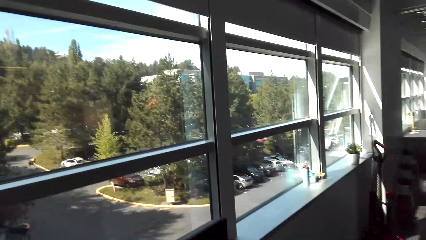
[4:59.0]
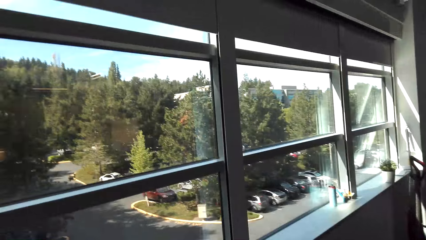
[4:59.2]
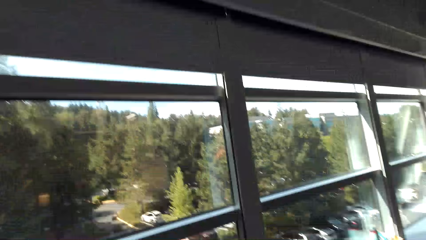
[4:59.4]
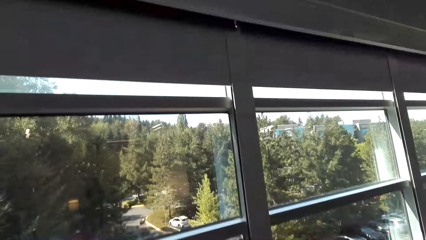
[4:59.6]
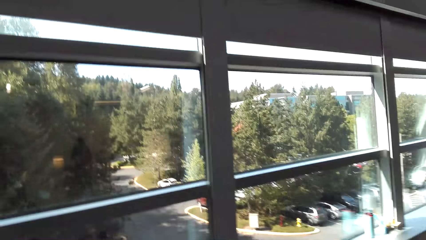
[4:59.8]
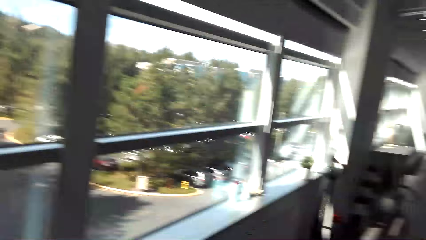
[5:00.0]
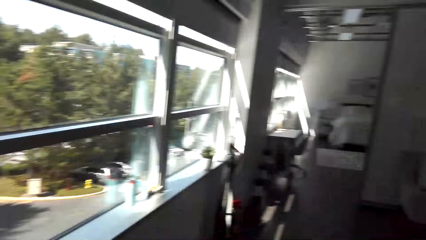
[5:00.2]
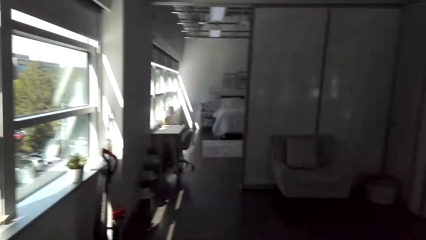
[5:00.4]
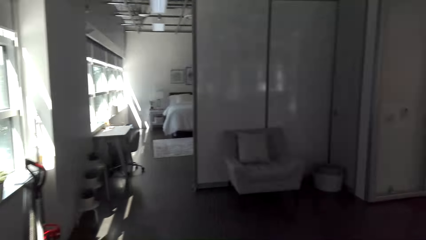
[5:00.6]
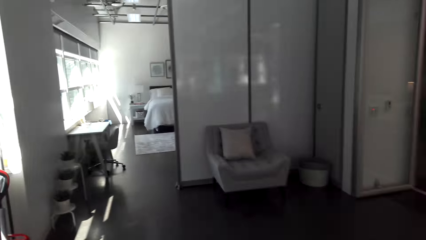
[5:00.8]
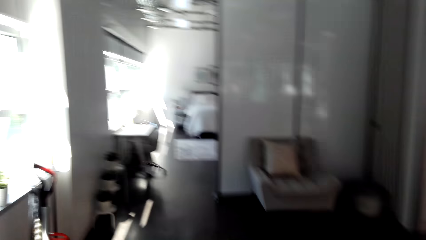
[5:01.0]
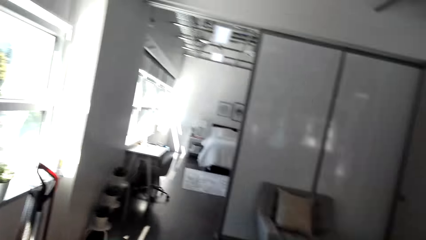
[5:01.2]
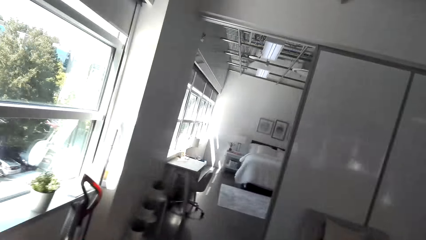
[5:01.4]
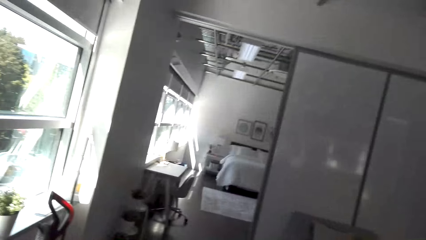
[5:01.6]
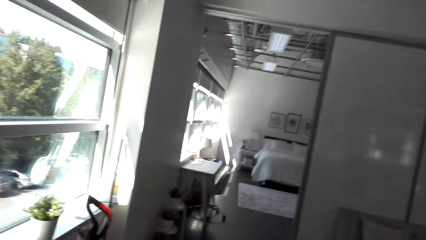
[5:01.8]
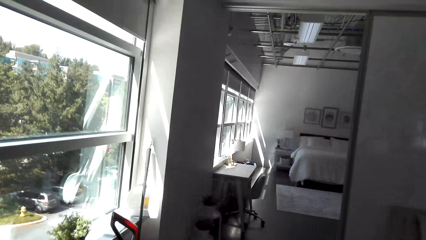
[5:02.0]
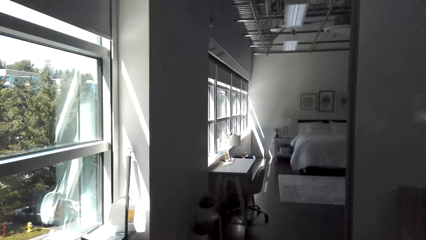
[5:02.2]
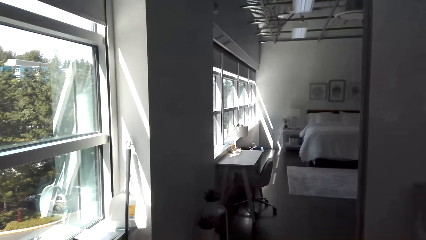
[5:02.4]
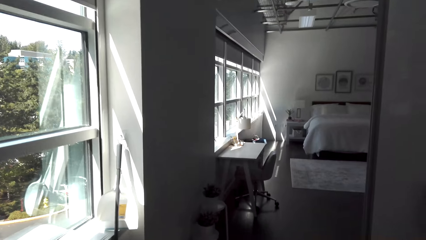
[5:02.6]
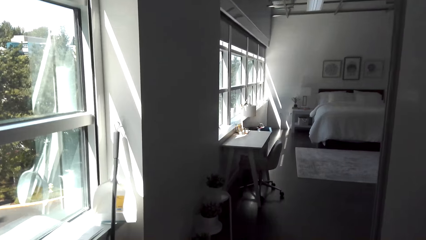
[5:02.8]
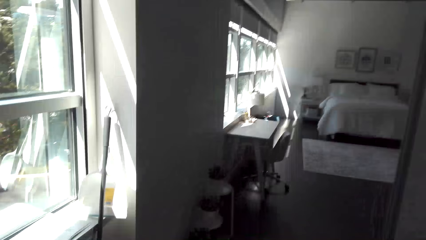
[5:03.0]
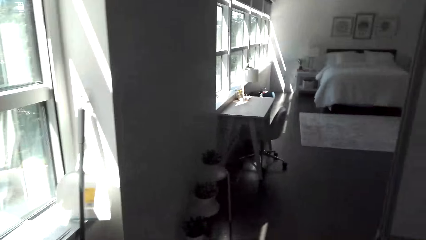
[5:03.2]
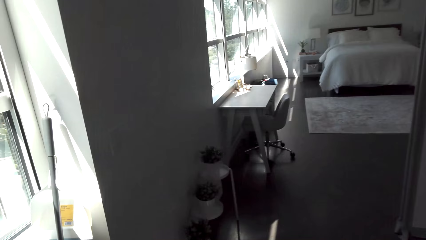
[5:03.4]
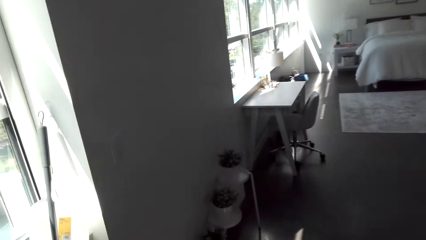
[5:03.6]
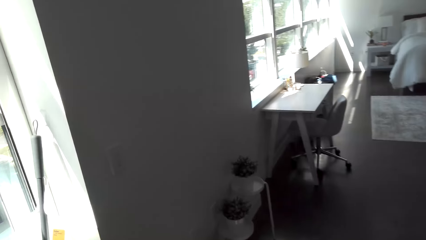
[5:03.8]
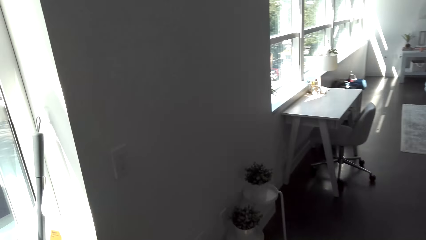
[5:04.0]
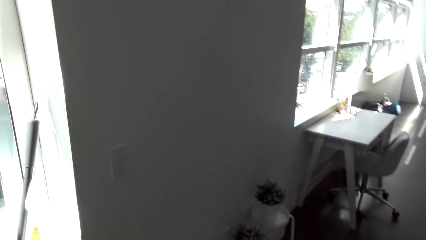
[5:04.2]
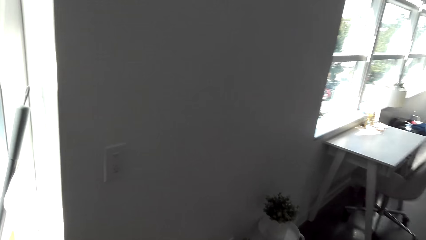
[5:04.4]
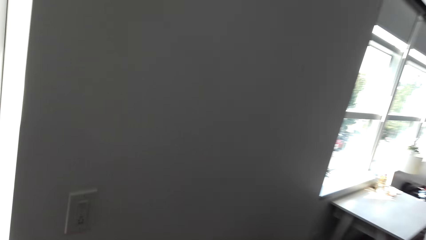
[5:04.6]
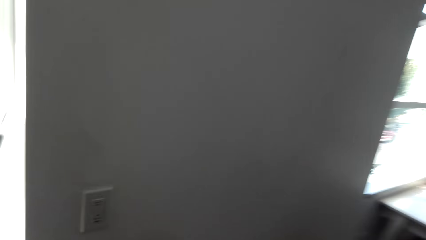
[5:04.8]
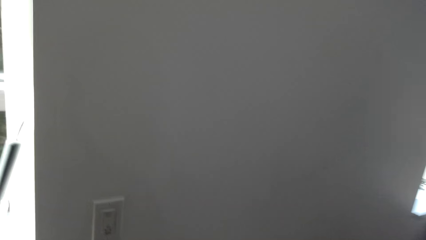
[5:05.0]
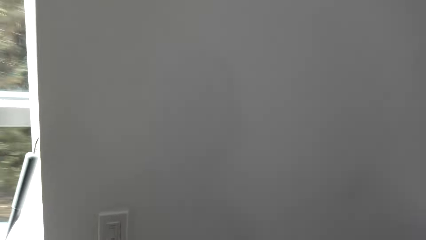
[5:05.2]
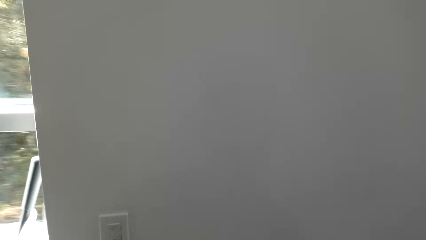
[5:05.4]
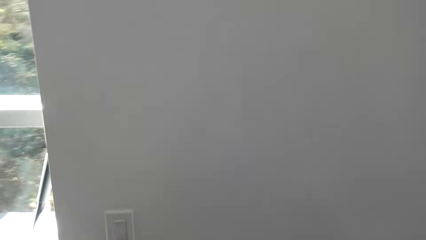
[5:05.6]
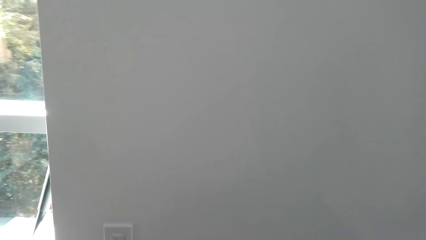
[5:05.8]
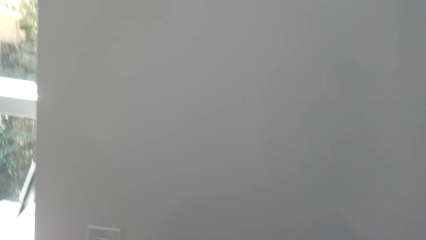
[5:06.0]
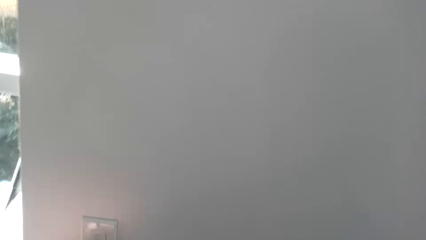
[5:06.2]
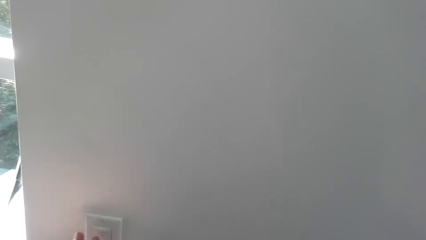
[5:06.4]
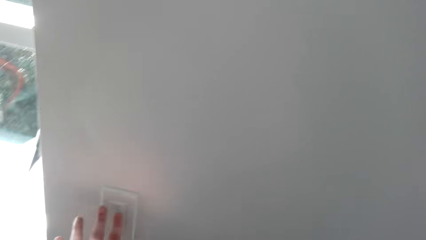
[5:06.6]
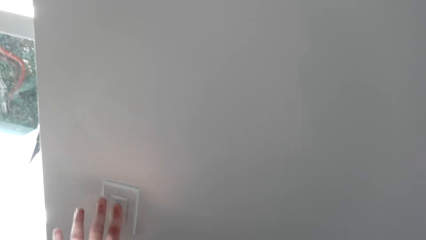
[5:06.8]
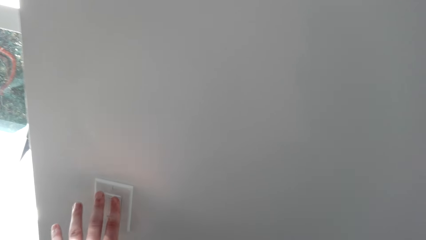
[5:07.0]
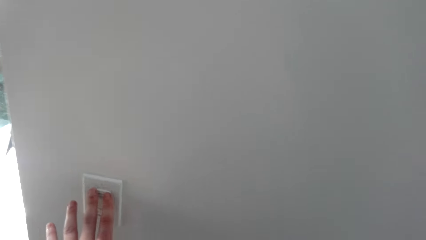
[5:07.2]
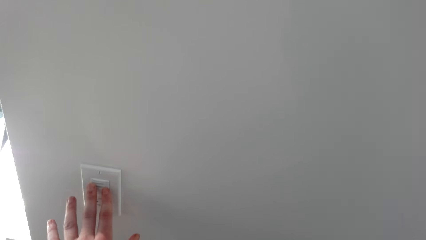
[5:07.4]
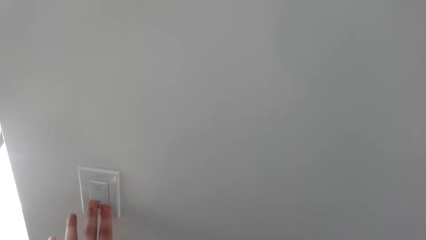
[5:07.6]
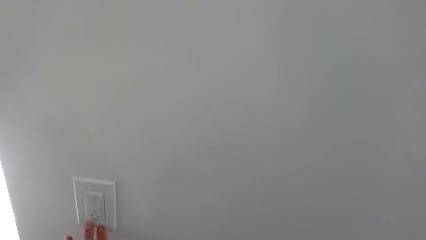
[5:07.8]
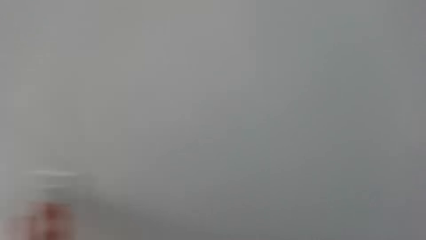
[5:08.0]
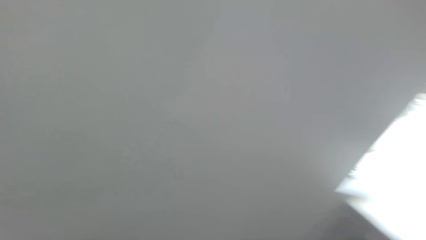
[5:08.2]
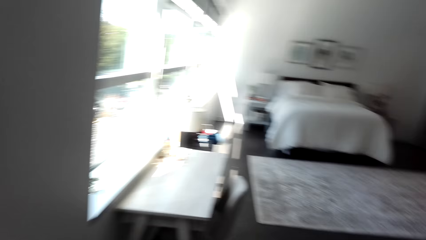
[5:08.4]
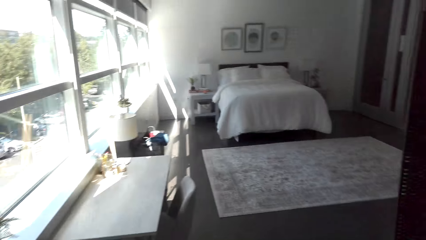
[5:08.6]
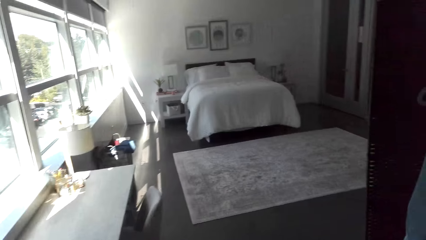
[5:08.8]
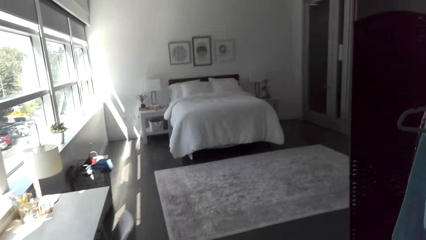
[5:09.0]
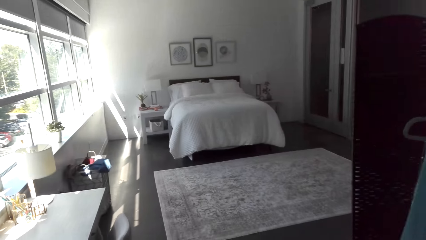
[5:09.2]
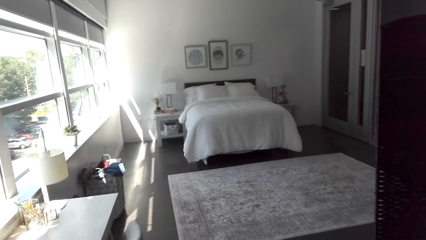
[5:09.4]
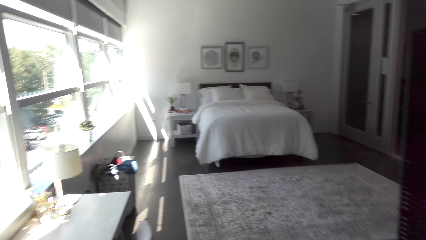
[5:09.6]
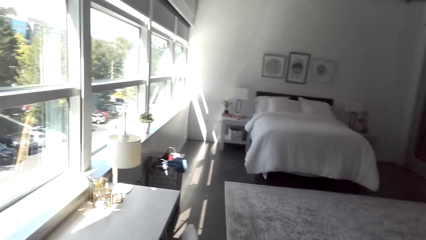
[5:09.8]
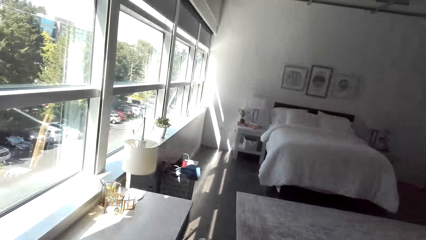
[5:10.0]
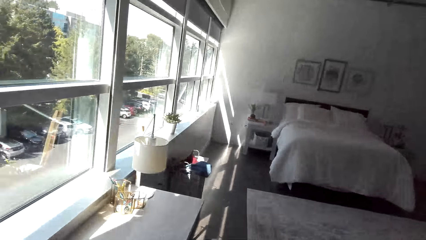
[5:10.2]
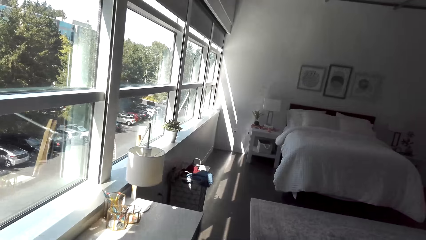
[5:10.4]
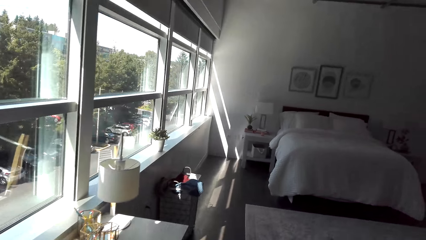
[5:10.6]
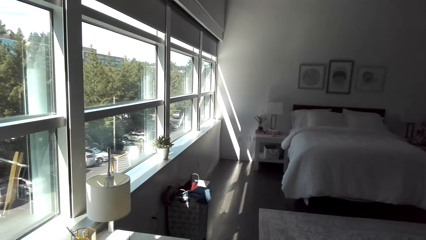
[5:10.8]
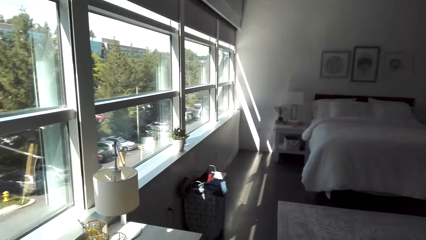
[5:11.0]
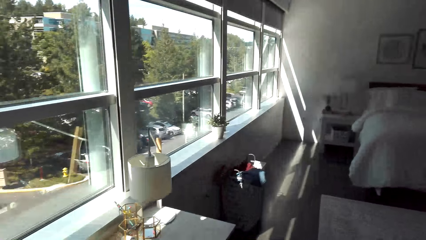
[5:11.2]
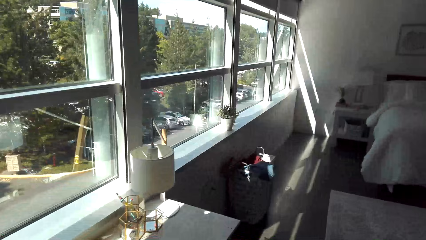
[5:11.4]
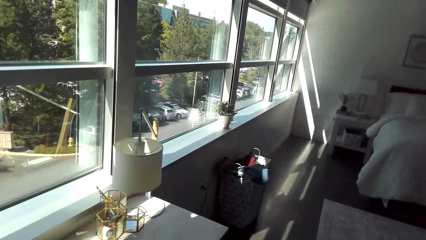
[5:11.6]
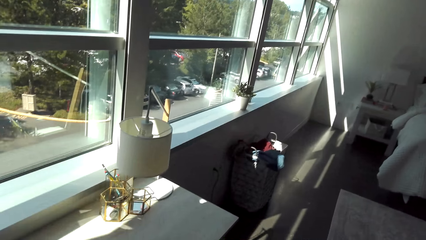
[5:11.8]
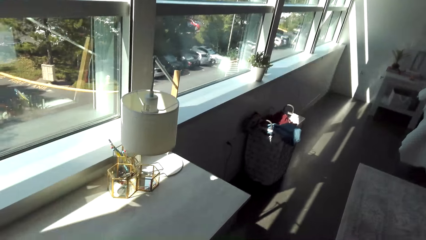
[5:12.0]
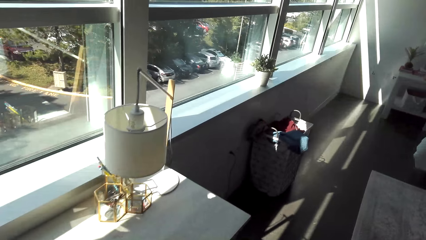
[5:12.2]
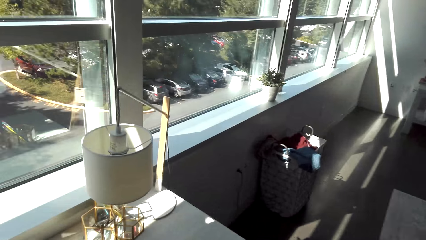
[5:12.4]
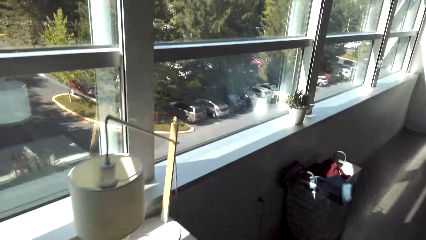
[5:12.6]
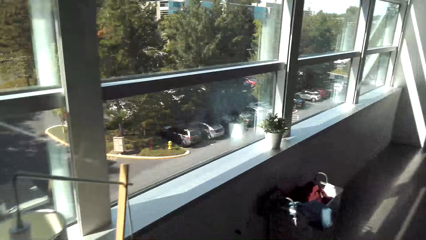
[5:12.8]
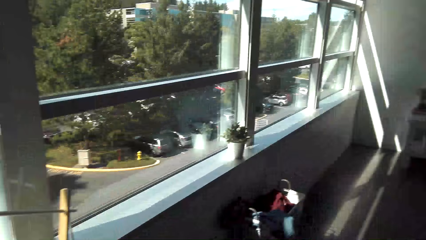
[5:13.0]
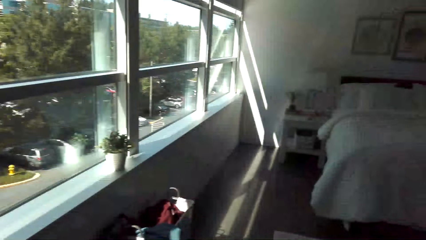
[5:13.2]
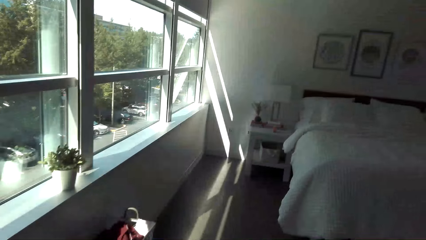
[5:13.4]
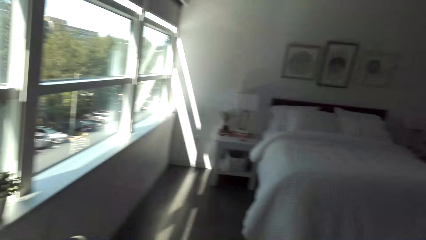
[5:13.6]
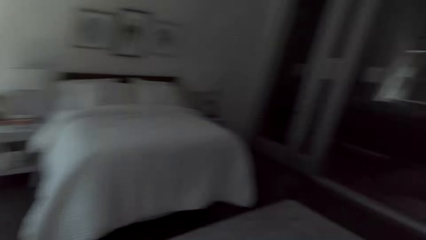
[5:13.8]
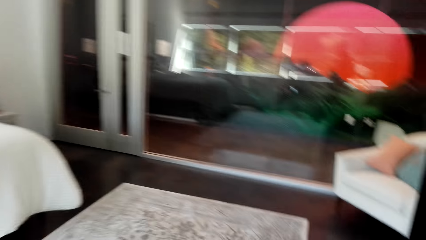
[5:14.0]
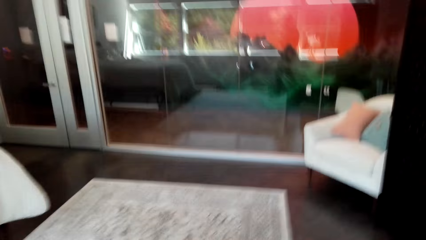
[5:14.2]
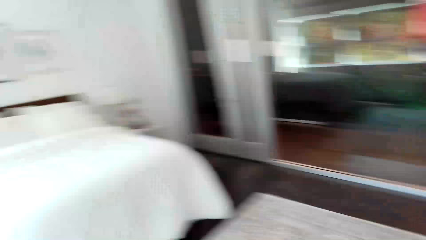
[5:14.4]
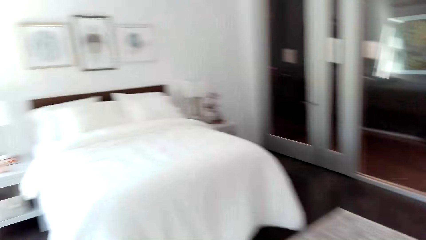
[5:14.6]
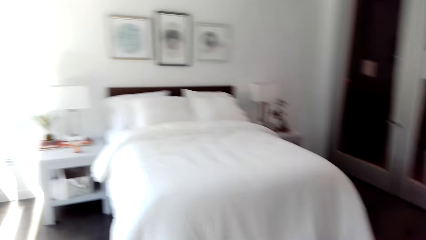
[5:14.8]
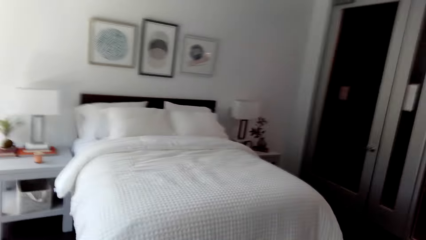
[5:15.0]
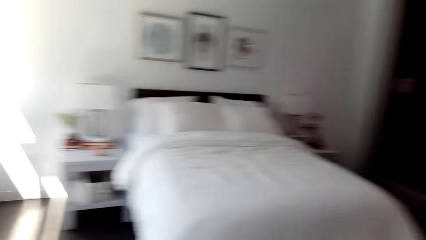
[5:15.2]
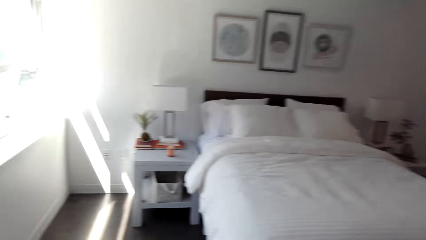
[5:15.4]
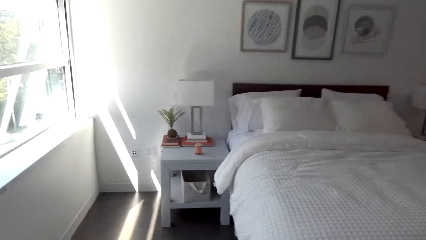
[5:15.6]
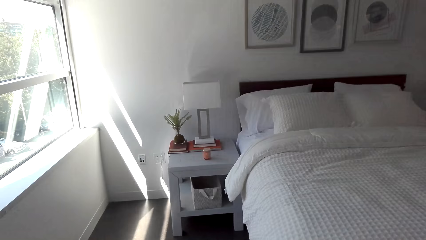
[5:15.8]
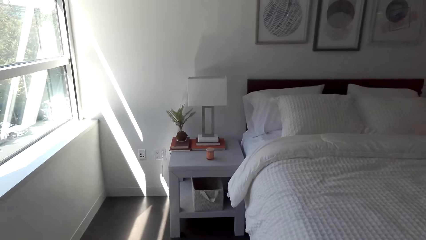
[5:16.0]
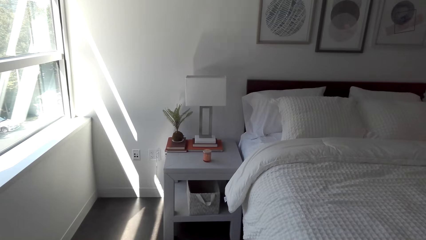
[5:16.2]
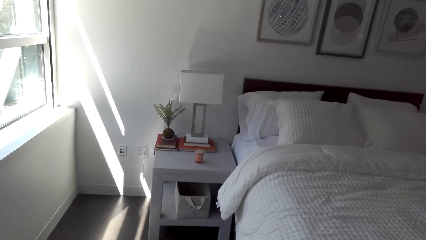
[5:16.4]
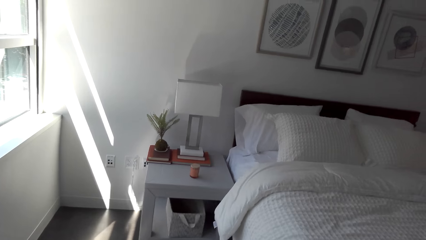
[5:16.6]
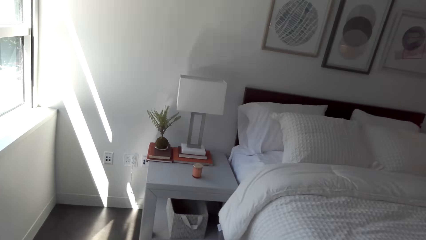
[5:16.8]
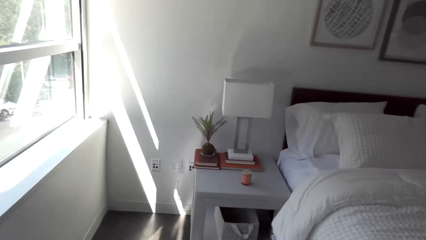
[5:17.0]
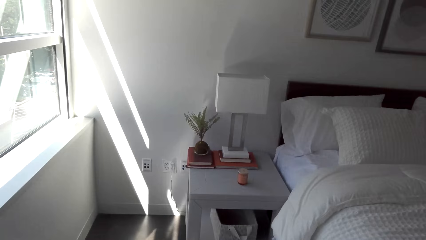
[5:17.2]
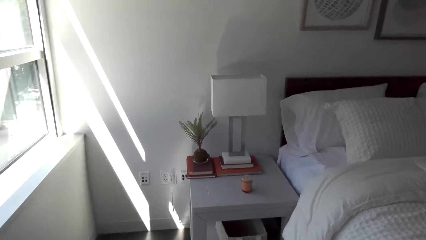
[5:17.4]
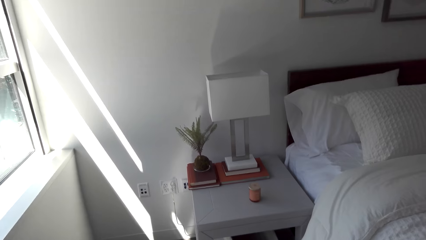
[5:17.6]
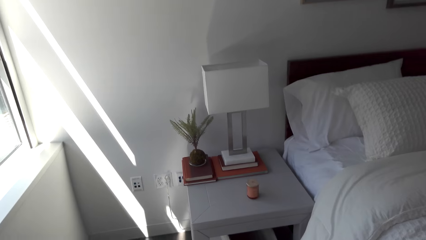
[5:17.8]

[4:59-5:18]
The camera wearer switches the lights. They touch the switch. They move around the house.
